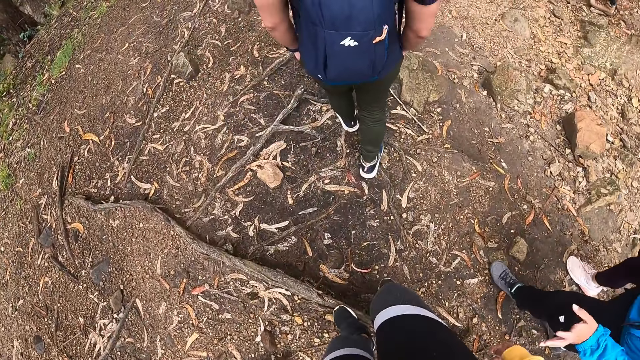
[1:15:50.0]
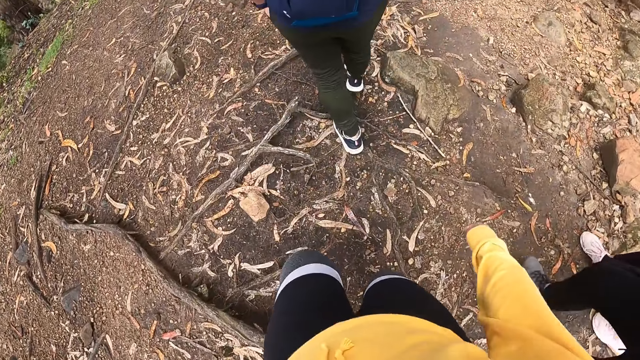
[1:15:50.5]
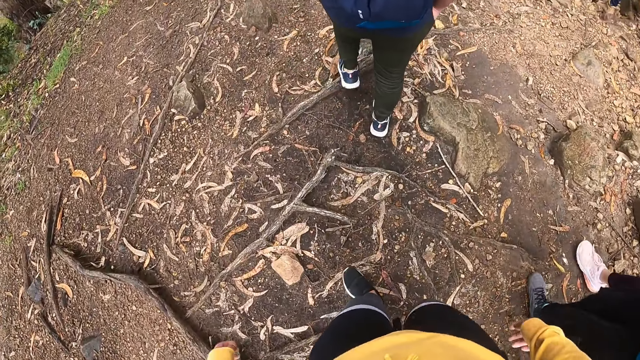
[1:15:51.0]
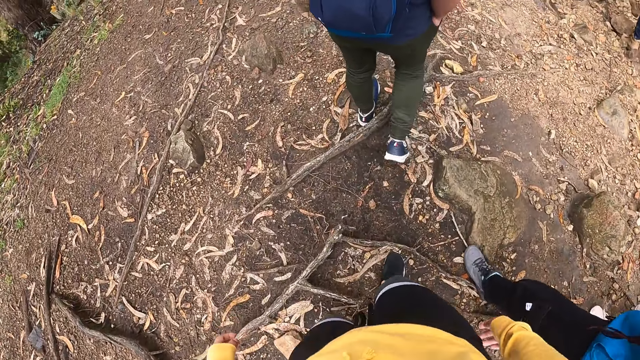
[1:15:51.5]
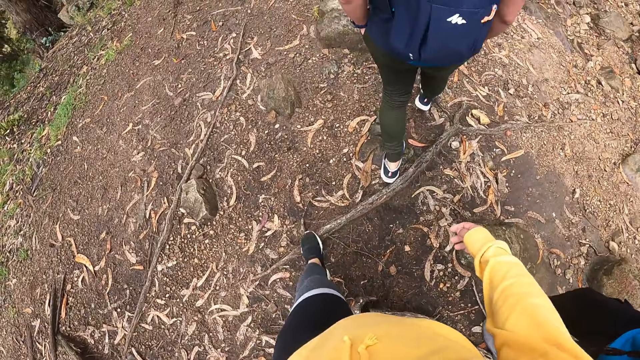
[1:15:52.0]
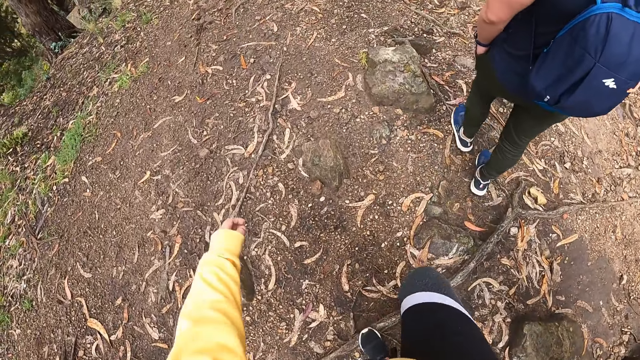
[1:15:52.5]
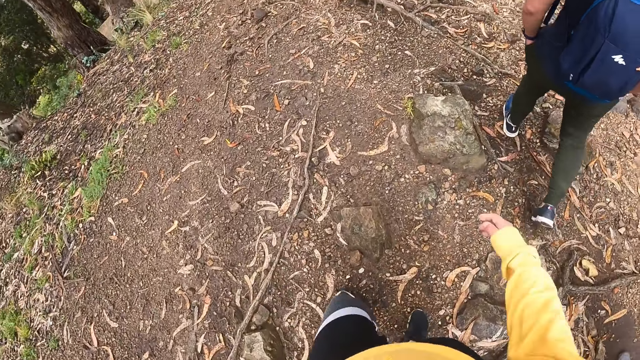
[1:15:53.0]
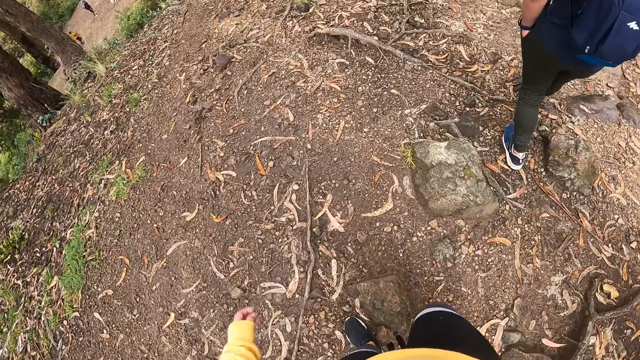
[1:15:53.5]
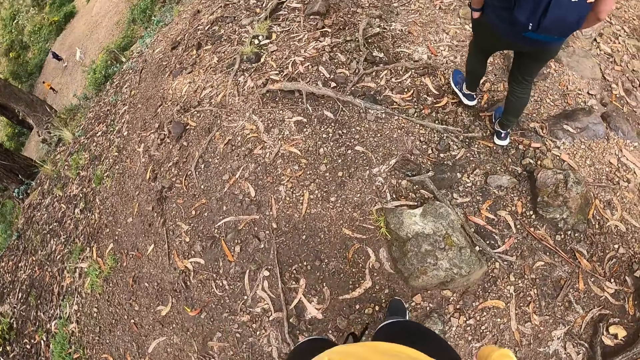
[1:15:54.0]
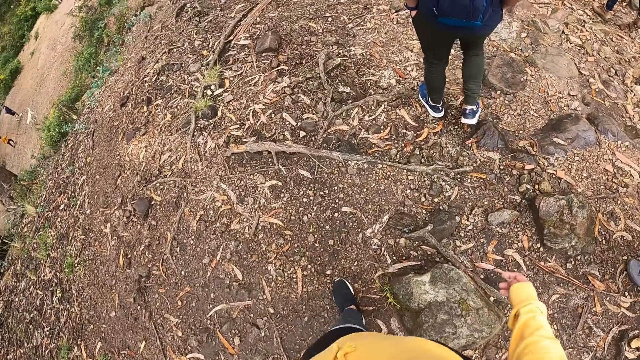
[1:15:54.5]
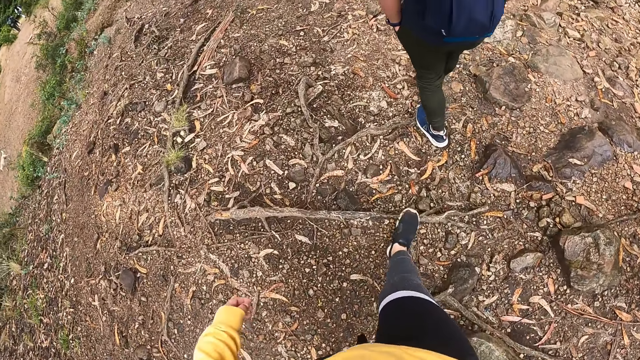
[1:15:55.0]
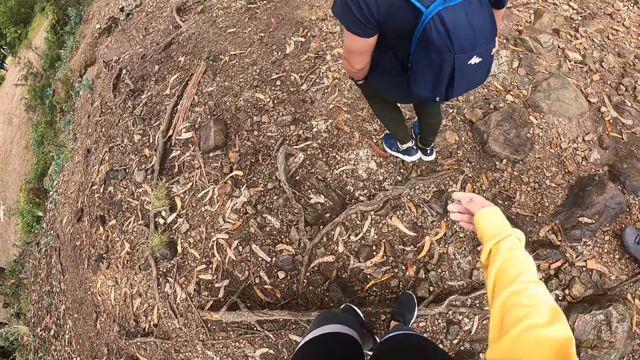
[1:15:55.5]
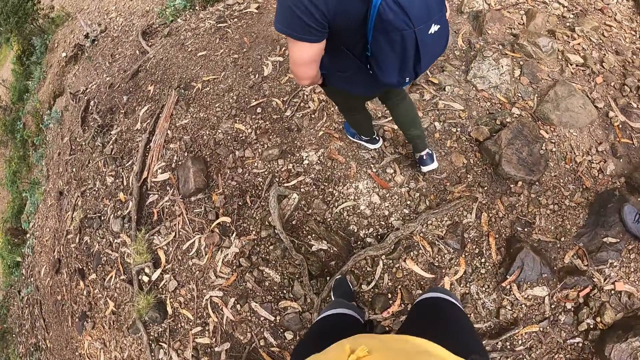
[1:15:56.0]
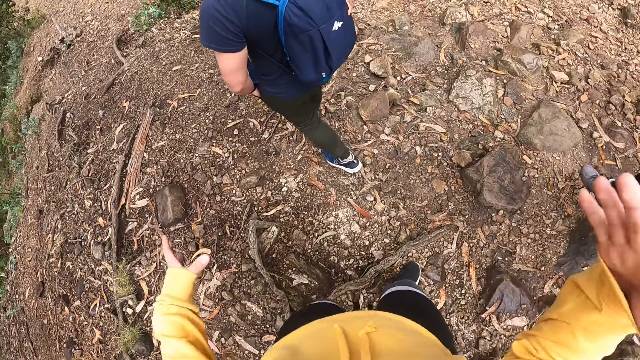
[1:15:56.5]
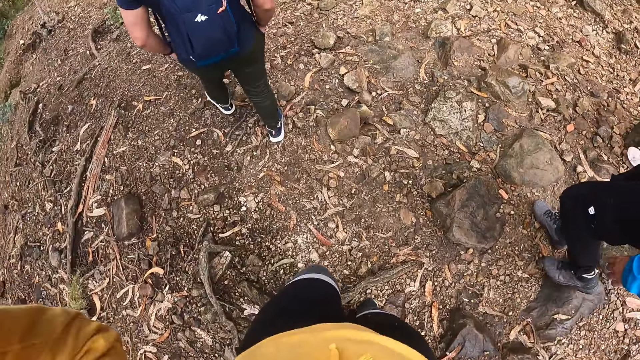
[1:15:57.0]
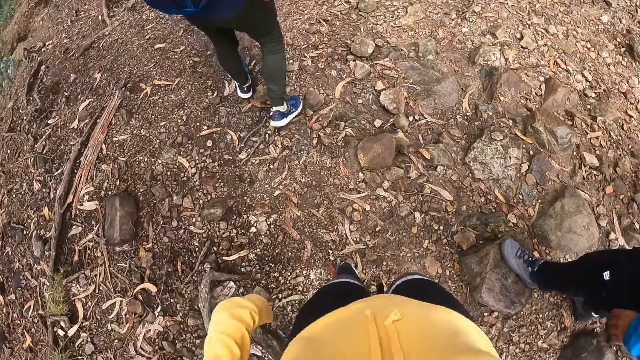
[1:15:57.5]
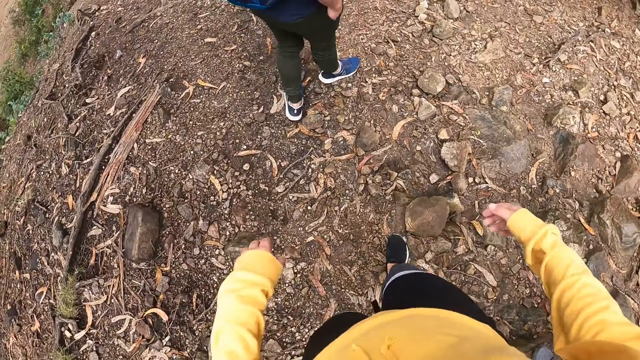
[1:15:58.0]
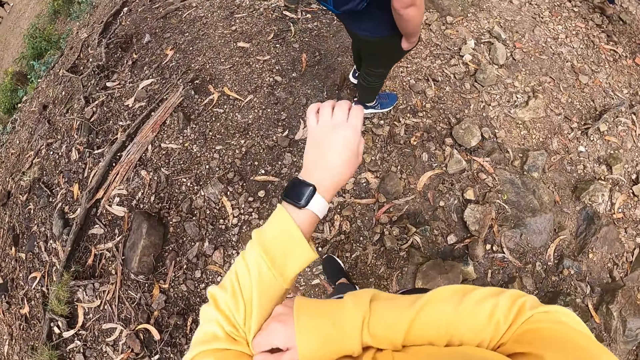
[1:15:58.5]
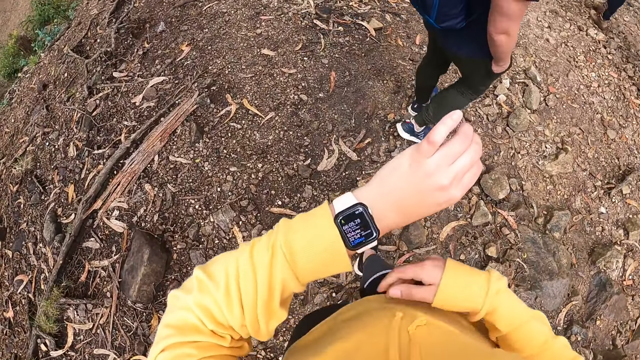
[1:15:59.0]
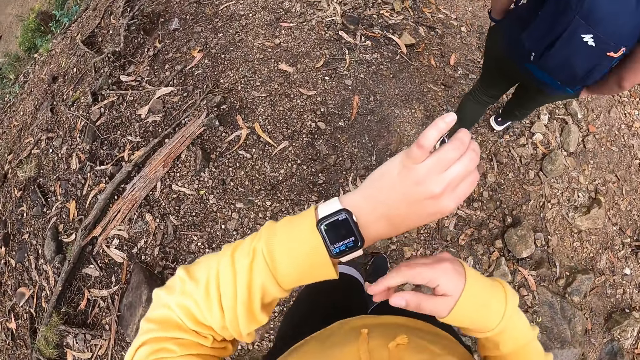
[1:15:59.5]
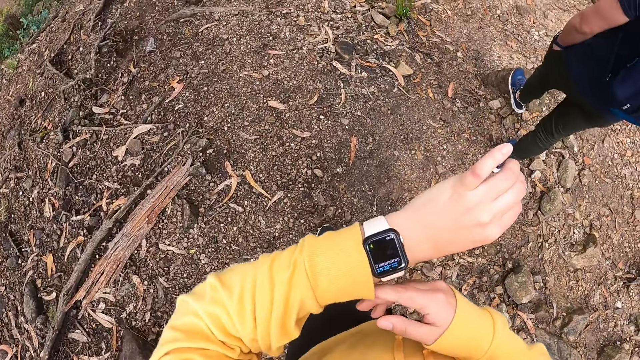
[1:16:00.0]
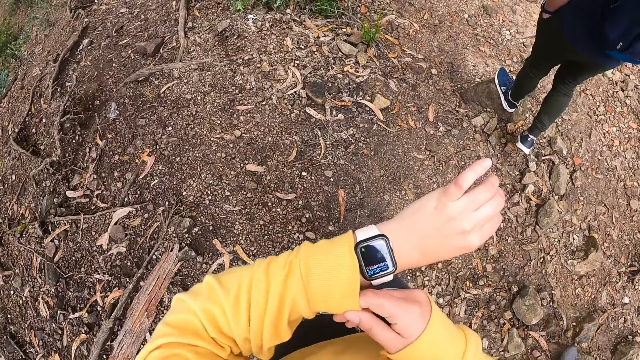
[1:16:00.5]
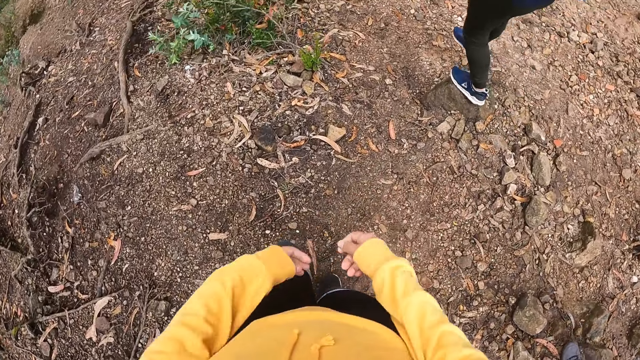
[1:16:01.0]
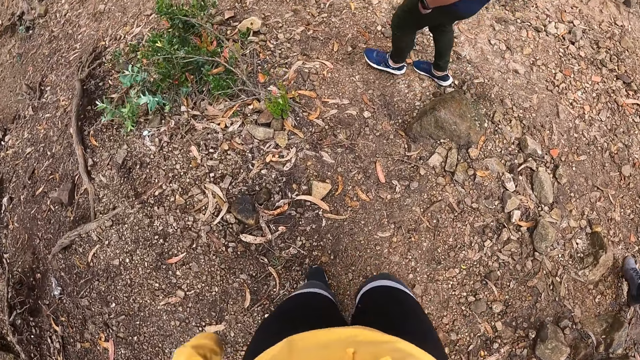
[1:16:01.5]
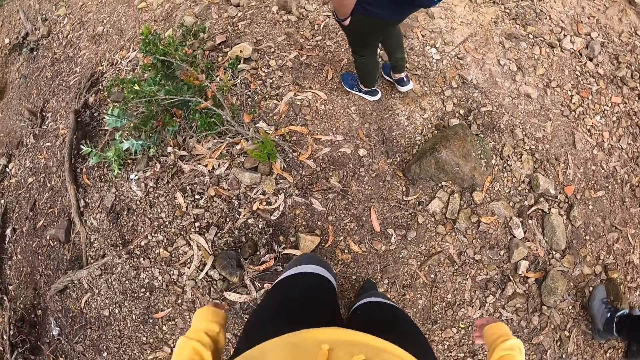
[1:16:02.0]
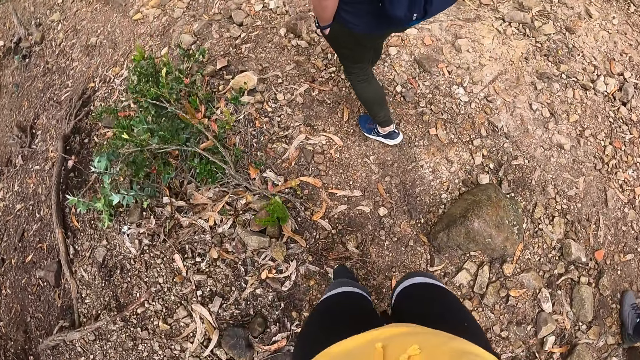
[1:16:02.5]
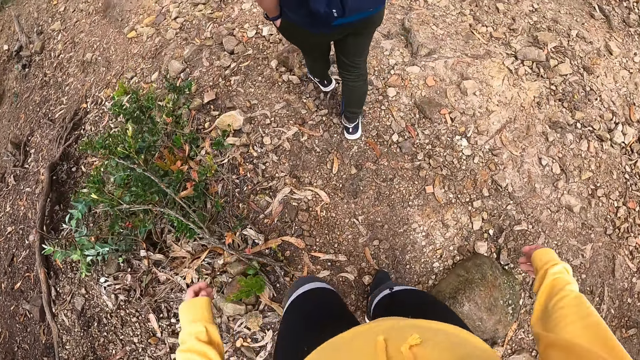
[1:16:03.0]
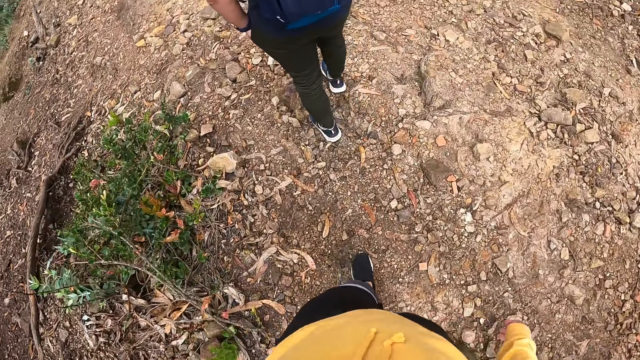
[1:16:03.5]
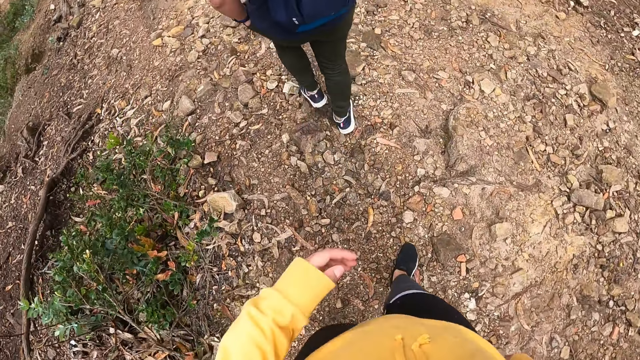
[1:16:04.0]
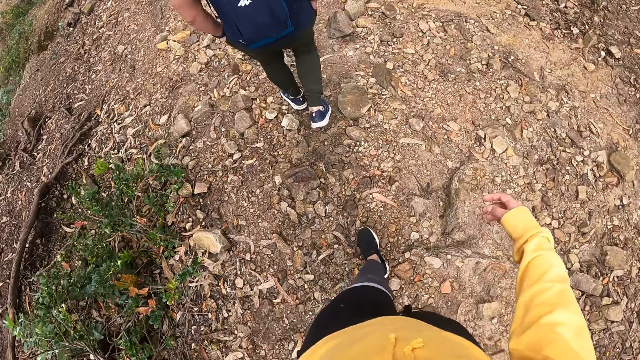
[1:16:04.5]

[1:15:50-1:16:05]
A person talks to another person. The camera wearer talks to the first person. She adjusts her sleeves with her right hand. She moves the cloth from the watch. She adjusts her sleeves with her right hand again. She covers the watch with the cloth.

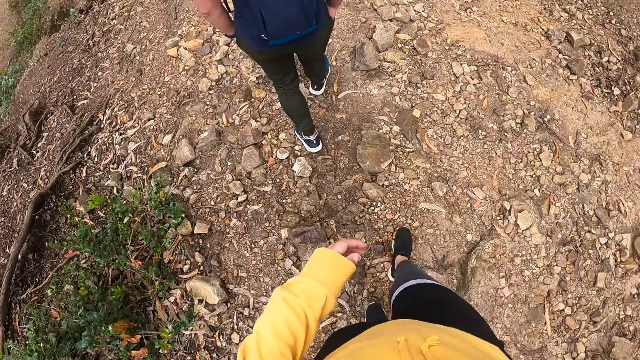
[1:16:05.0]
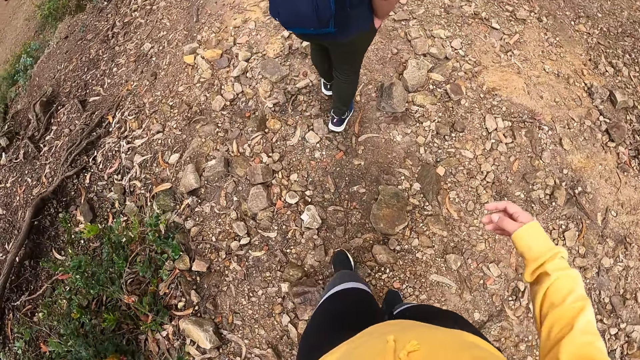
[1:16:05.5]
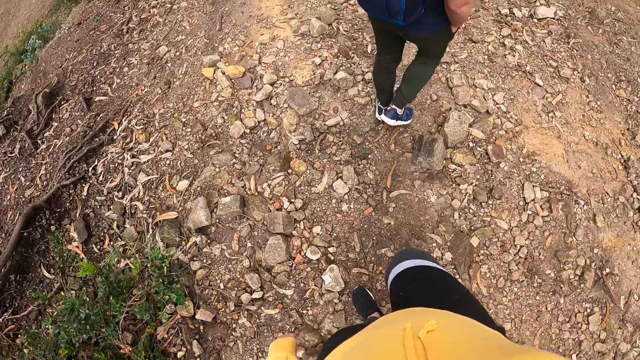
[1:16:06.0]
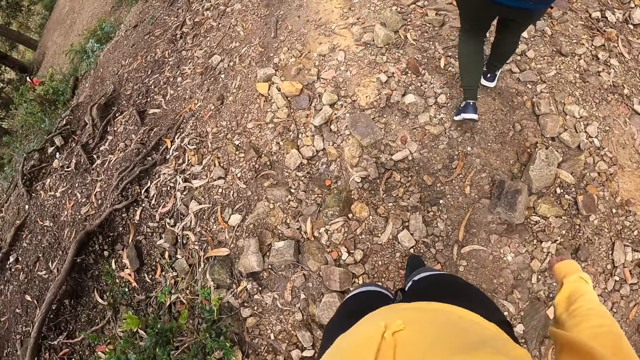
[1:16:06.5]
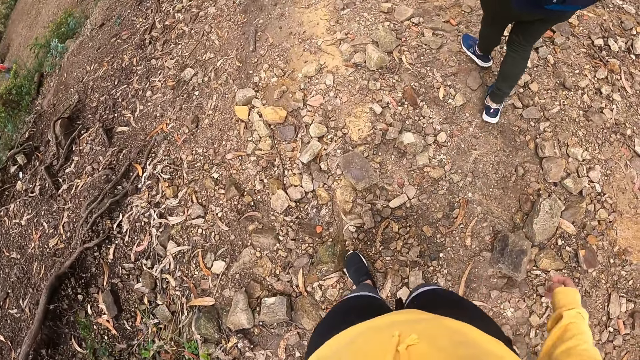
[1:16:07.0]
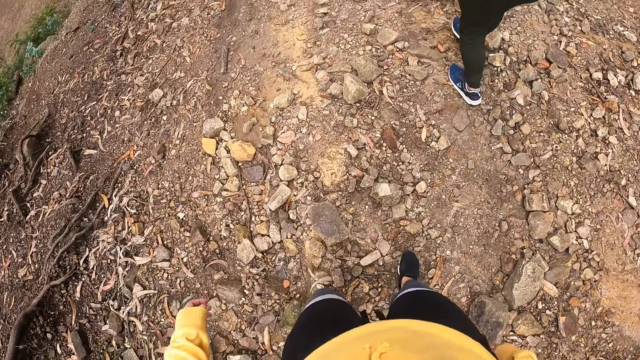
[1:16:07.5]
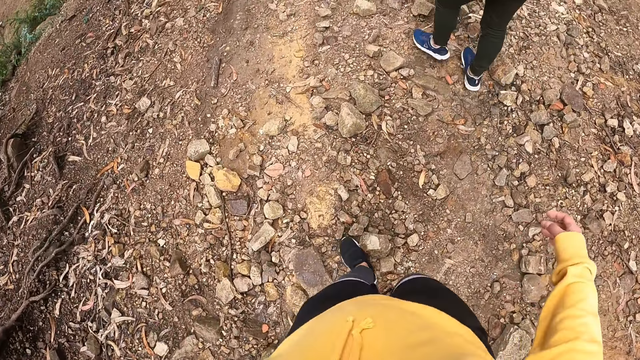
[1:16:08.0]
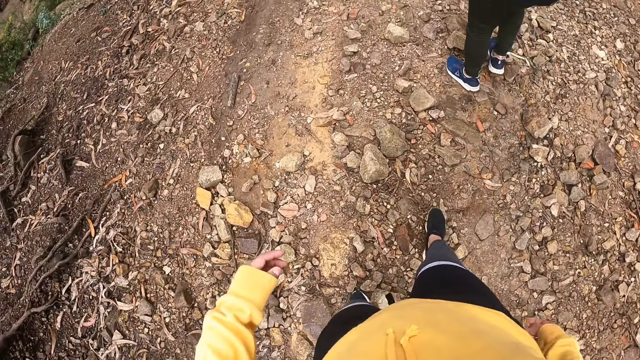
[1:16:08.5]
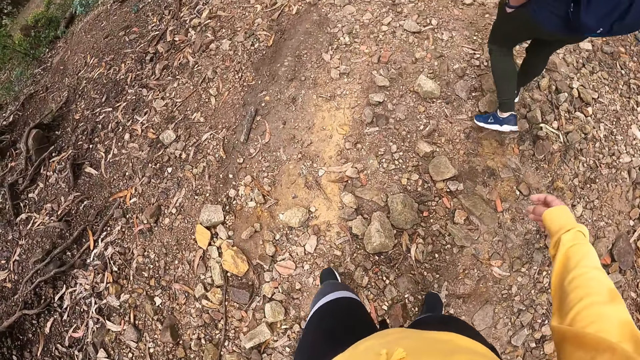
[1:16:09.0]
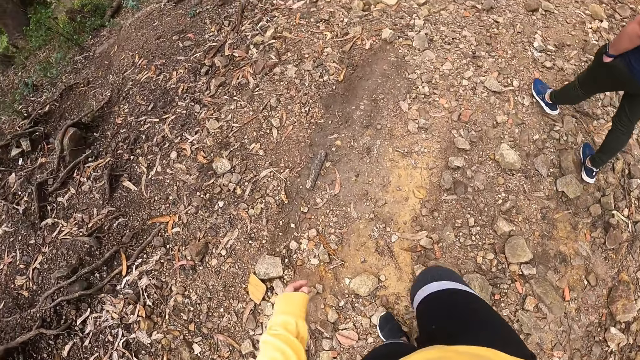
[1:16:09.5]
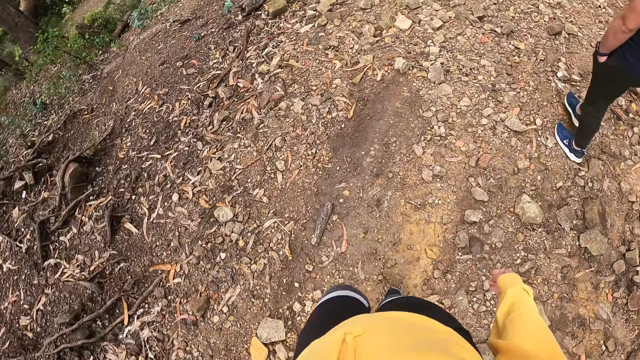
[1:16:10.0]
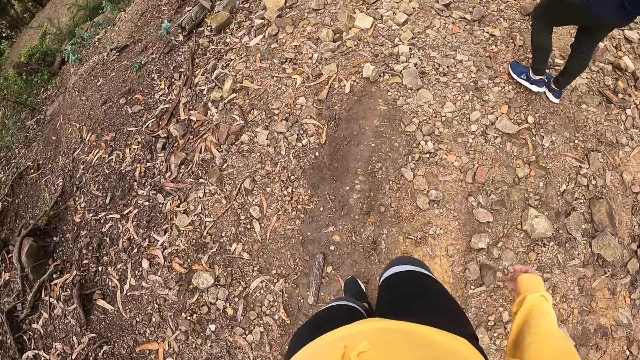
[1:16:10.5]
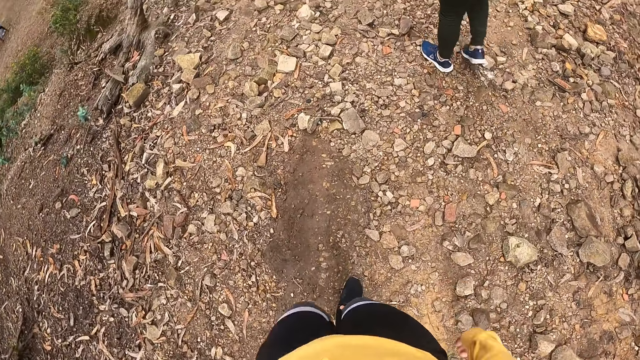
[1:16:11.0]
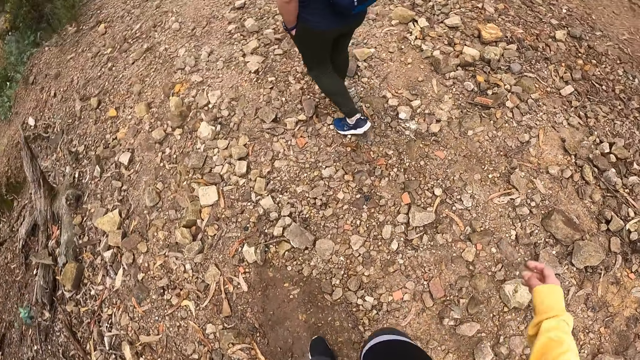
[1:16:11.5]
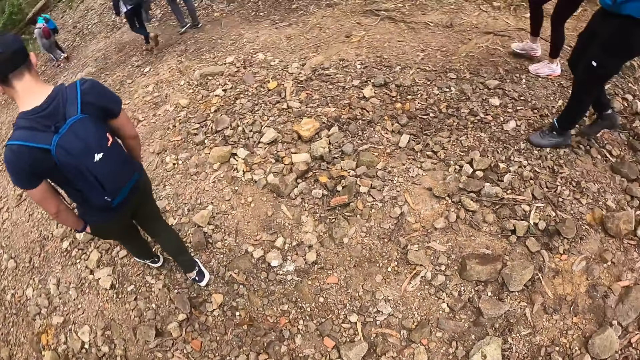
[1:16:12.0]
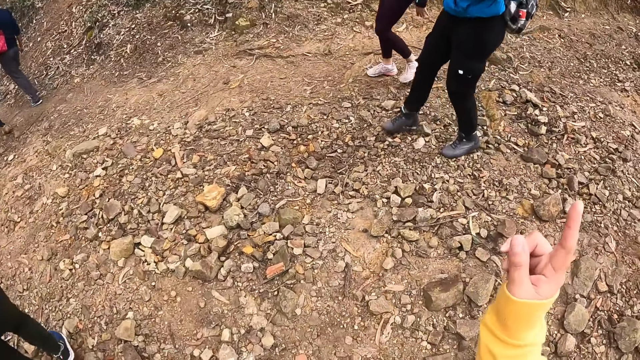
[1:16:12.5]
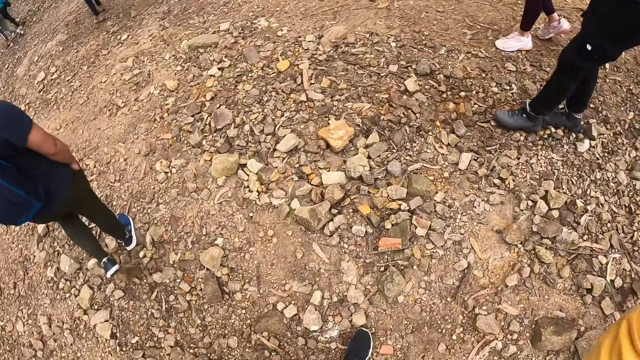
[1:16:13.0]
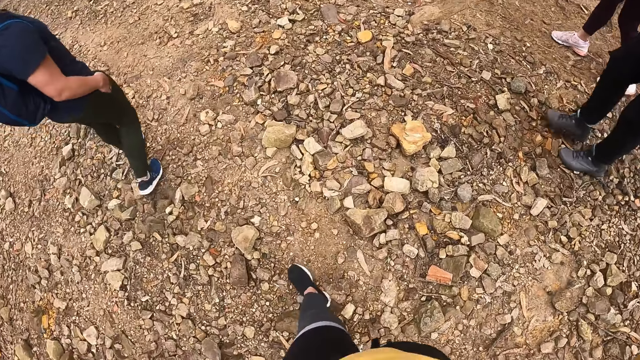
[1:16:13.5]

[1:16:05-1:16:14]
The camera wearer points upward with her right index finger. She talks to a person.
